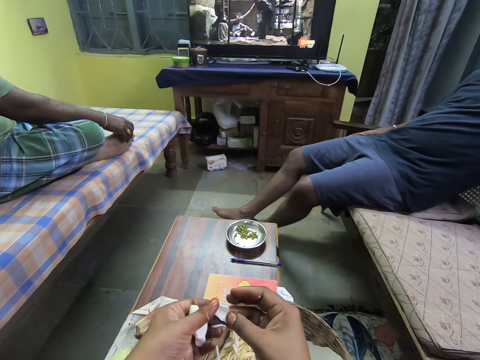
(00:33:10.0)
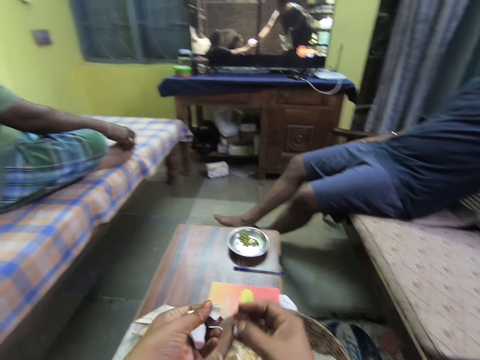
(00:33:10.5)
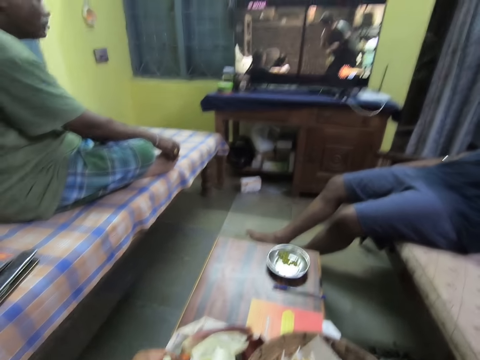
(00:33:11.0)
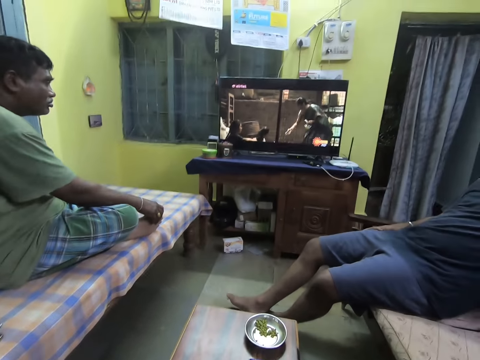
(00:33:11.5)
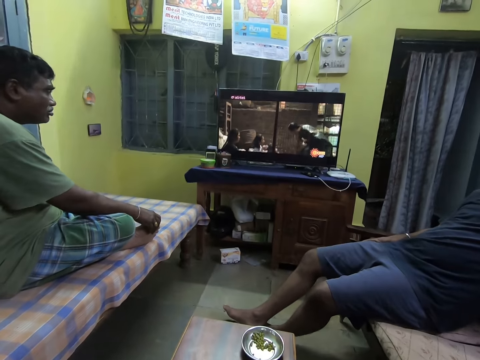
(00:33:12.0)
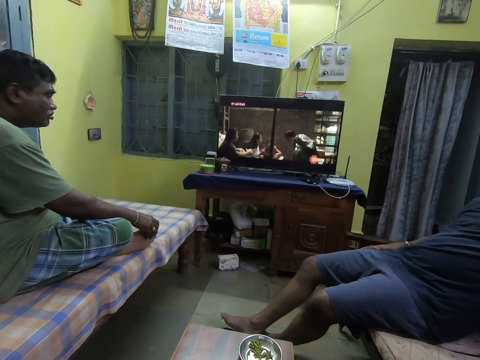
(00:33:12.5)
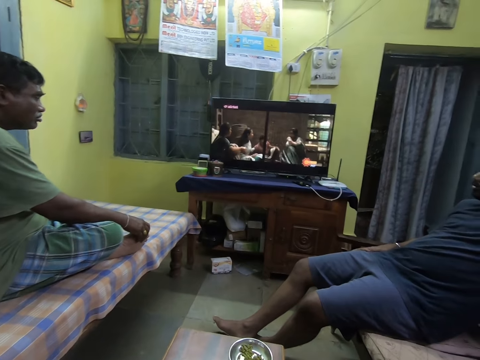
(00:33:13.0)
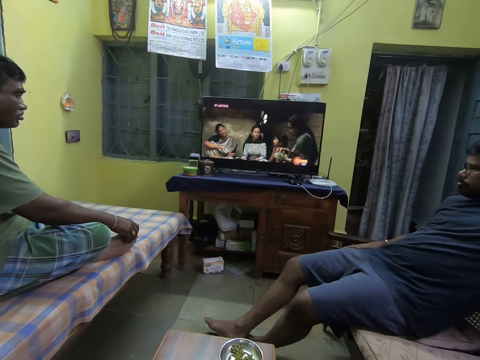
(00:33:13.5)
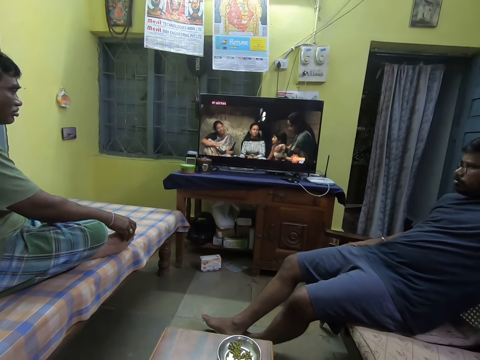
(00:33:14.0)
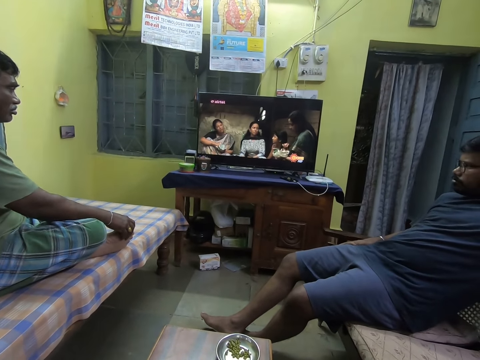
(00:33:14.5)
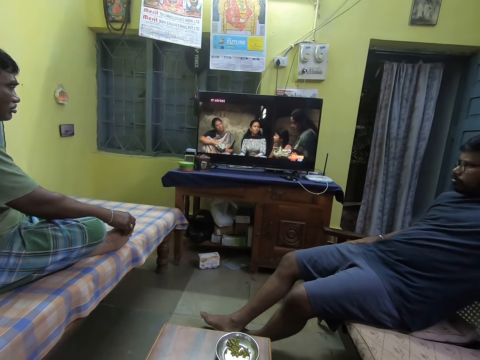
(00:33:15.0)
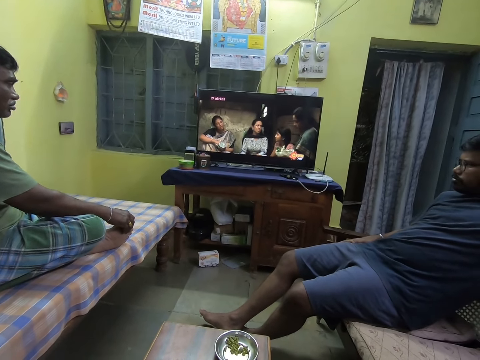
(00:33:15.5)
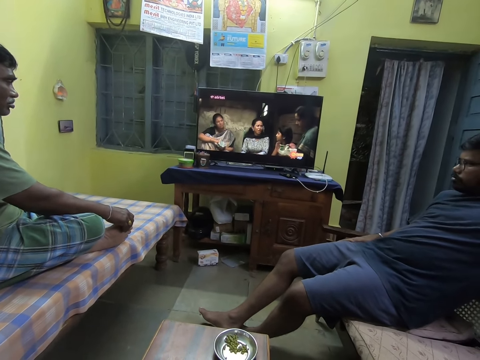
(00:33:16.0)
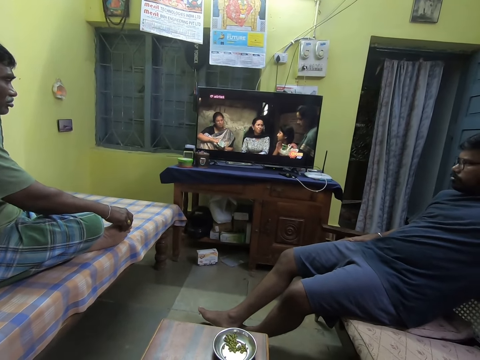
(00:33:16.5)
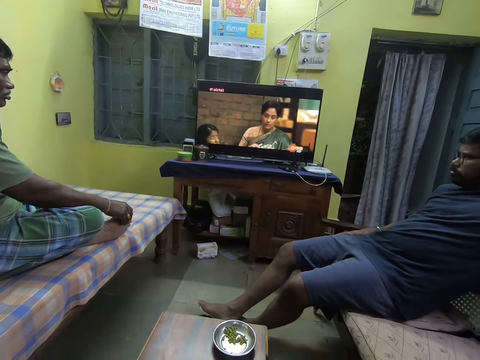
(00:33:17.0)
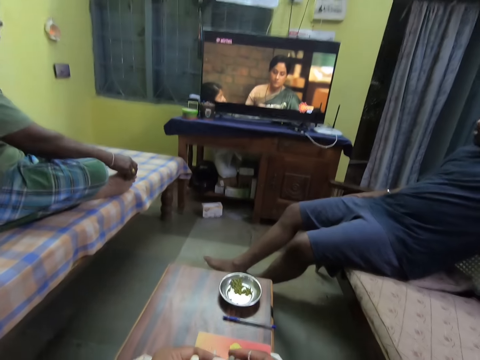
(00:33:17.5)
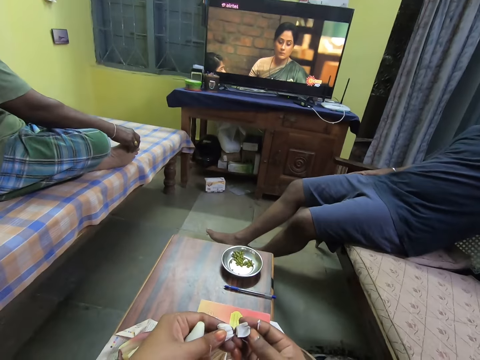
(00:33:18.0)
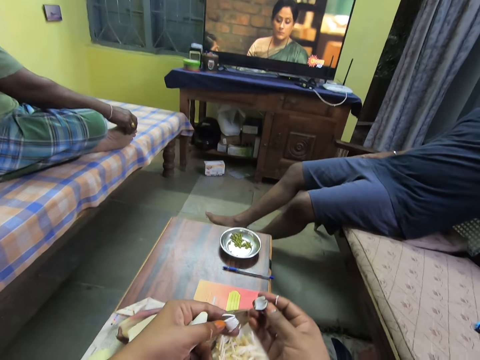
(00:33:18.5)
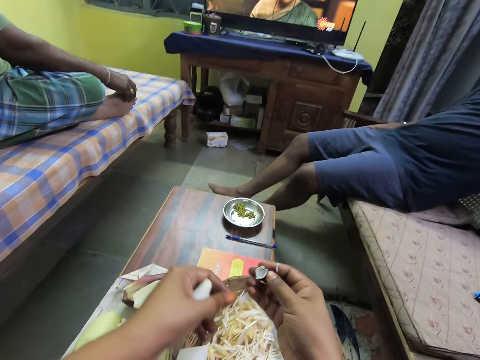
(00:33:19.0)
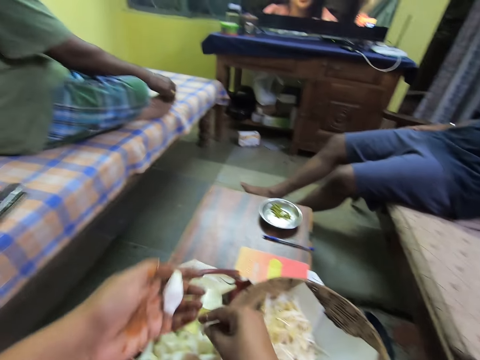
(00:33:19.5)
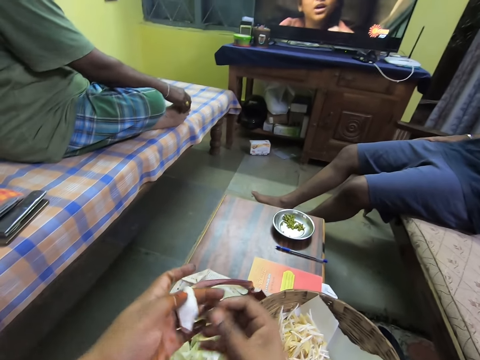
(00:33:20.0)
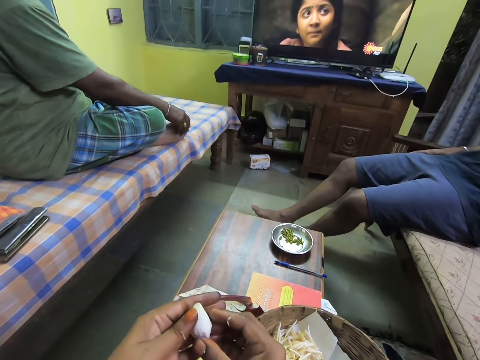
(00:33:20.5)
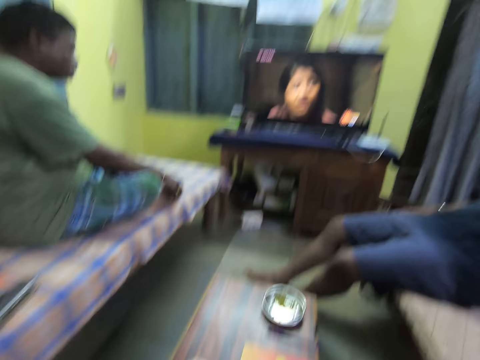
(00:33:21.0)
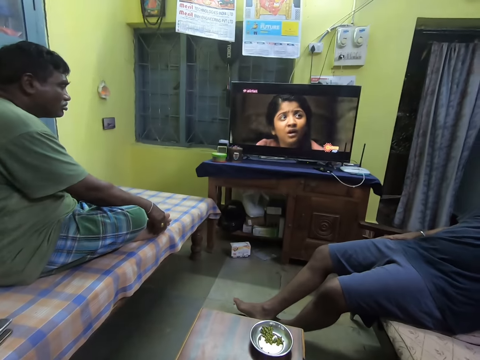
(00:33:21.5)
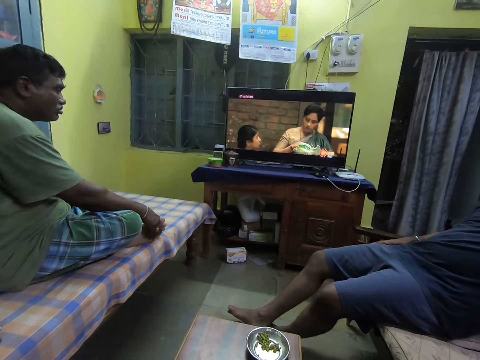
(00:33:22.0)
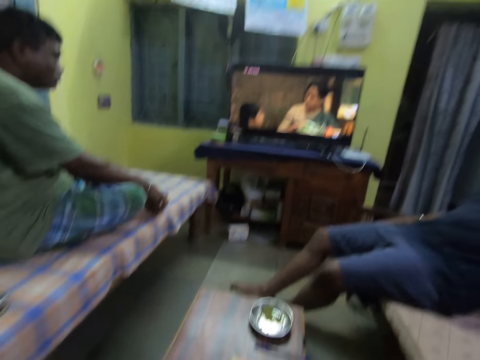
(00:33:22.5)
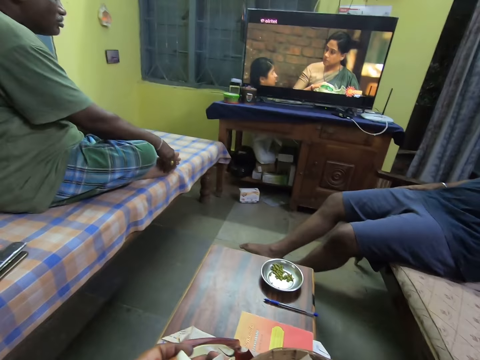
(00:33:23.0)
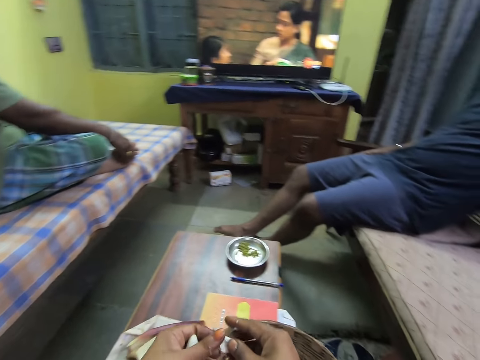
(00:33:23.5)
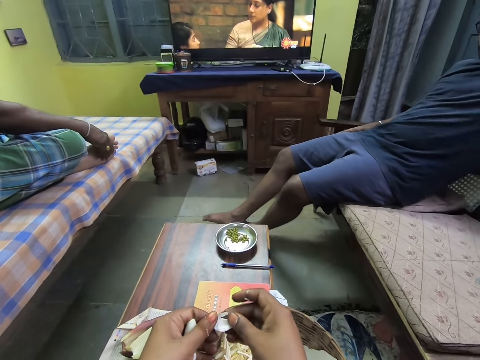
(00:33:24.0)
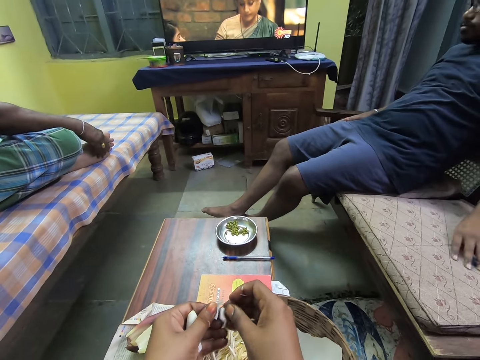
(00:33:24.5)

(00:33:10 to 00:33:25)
The camera wearer watches television. He drops an onion peel in his left hand into the basket on the table. He drops an onion peel in his right hand on the paper on the table. He peels the onion in his hands. He watches television.

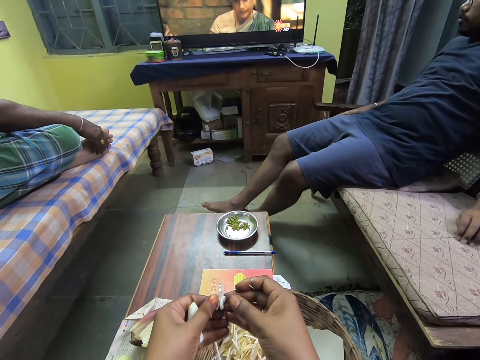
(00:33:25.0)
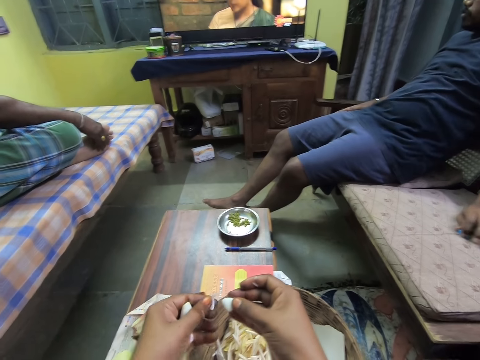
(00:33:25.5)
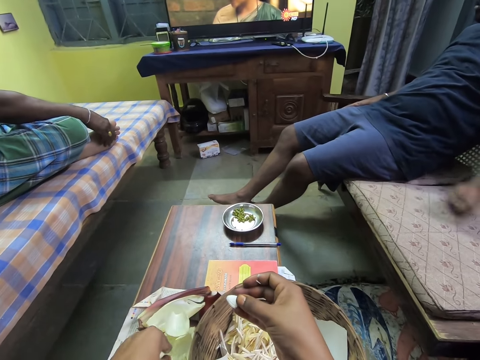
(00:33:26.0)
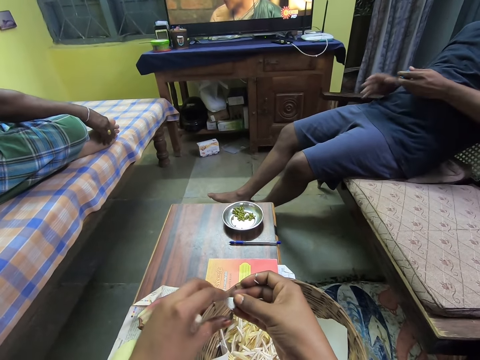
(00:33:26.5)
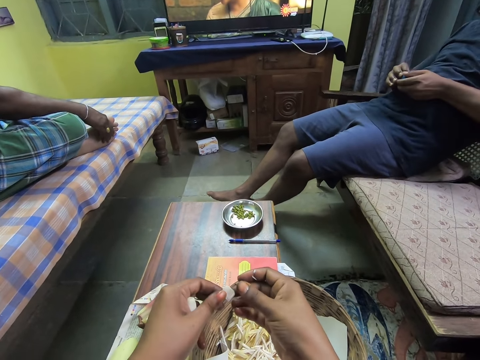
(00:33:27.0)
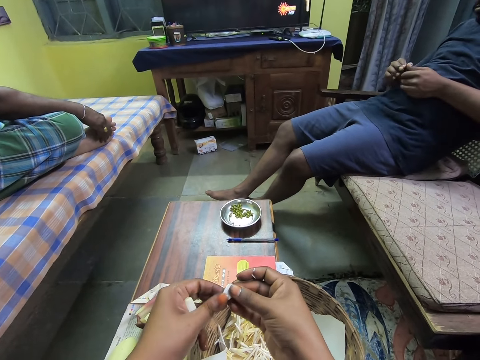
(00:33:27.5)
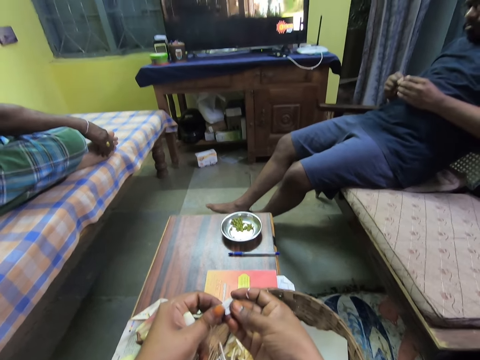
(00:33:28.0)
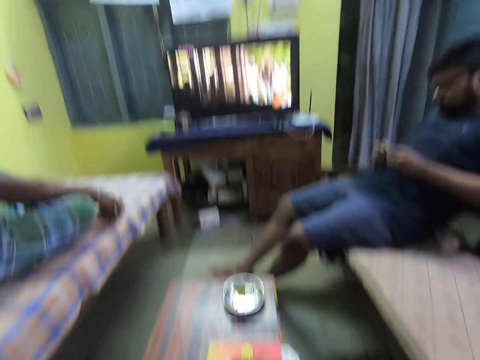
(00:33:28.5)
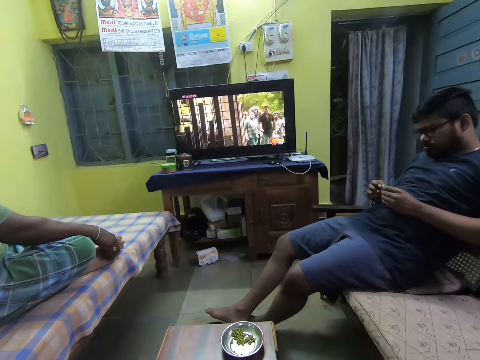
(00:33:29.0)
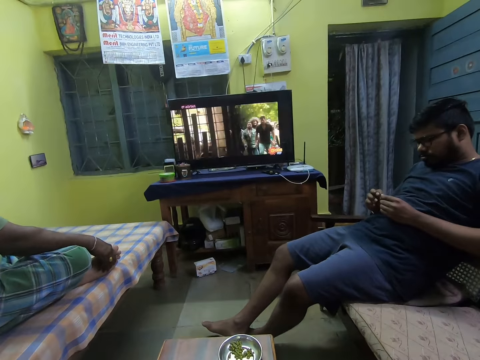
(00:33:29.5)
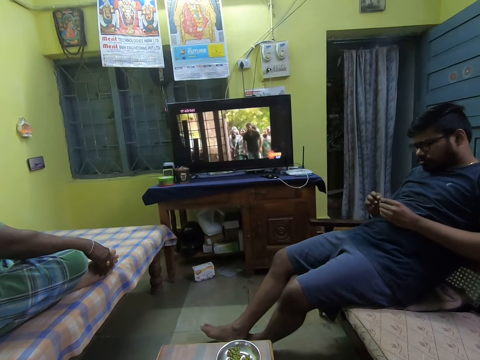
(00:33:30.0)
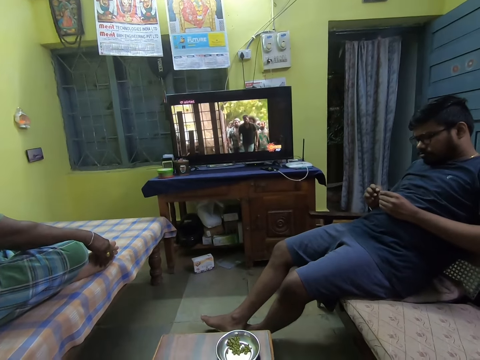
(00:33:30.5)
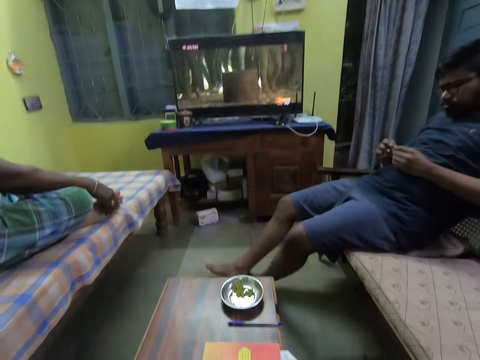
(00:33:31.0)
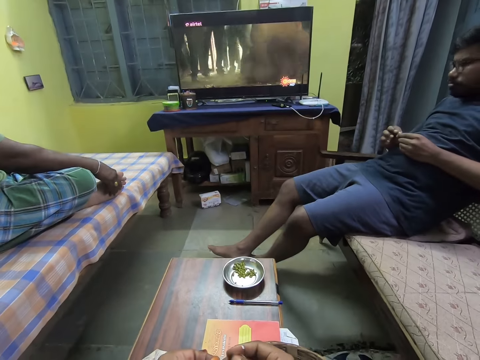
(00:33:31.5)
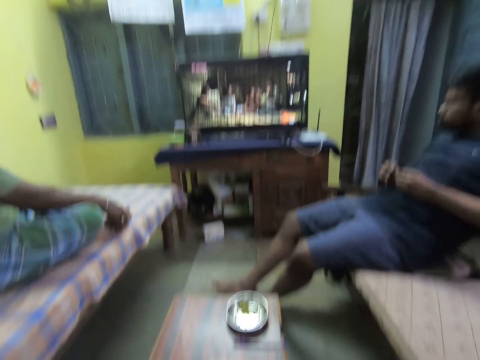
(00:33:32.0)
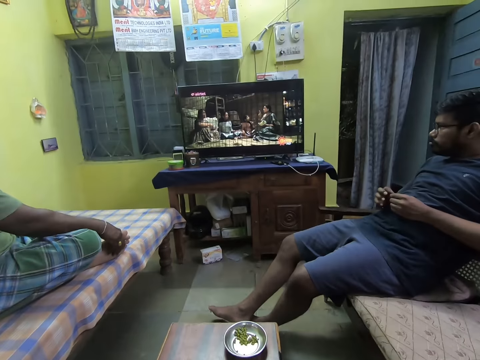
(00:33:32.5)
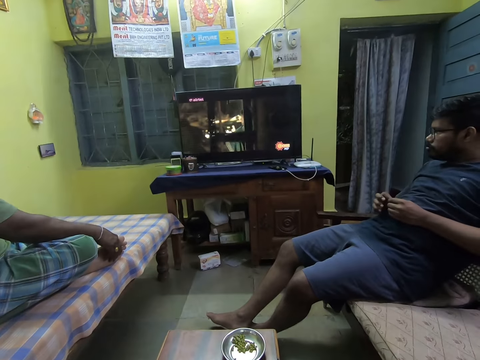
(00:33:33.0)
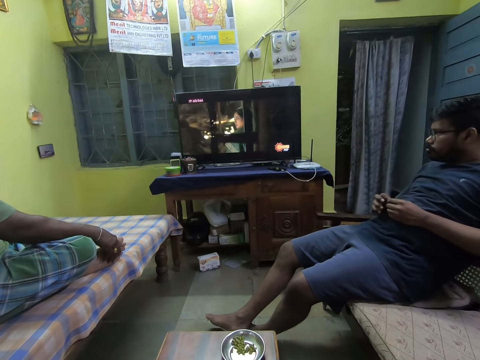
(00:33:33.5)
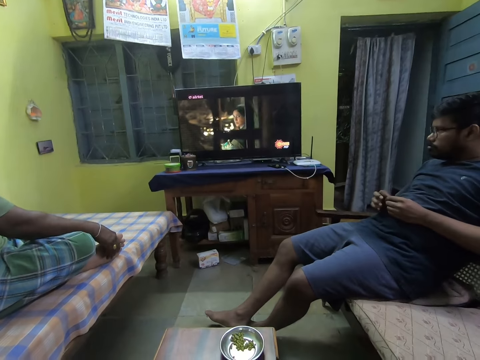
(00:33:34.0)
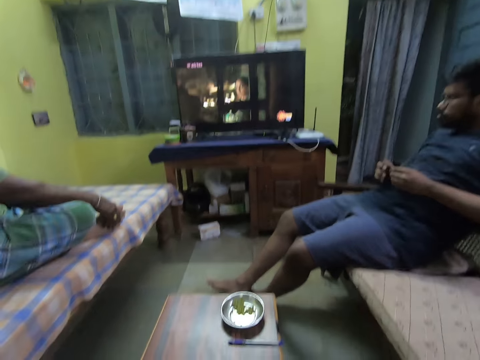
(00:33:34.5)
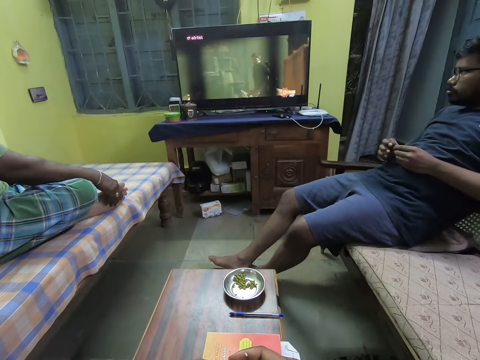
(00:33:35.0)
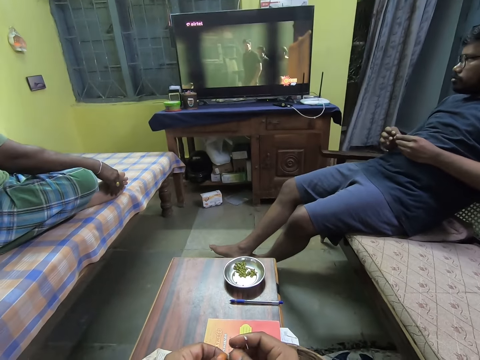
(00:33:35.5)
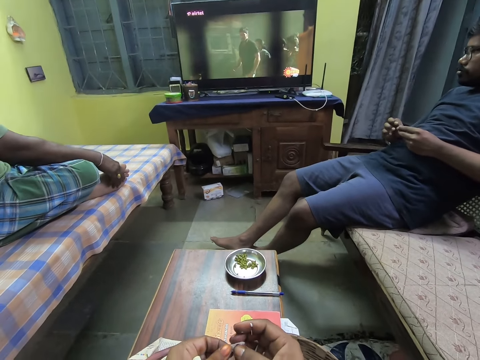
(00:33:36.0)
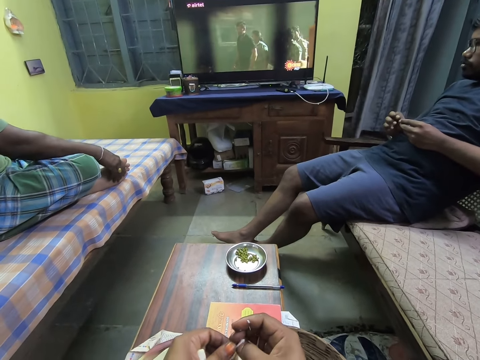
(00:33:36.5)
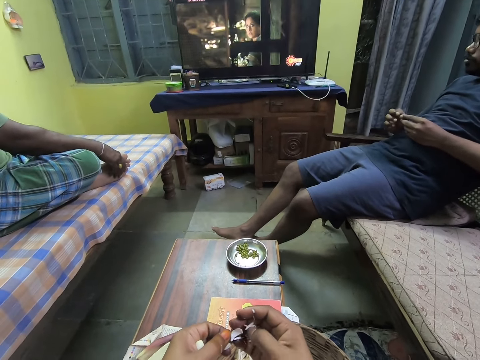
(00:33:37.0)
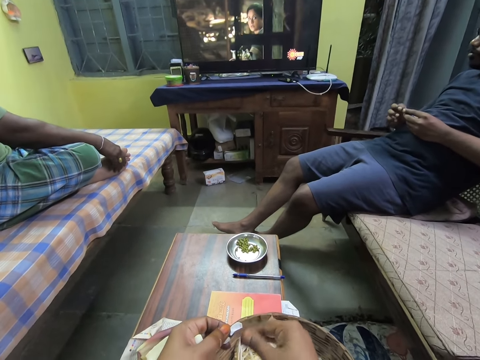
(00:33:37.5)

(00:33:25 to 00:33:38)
The camera wearer drops an onion peel in his left hand into the basket on the table.
